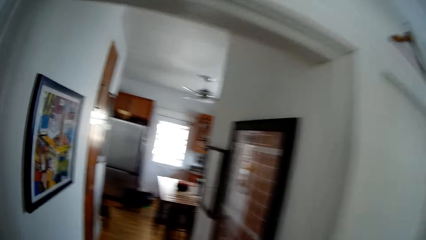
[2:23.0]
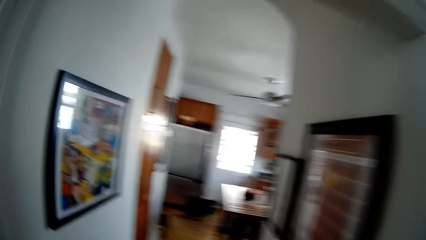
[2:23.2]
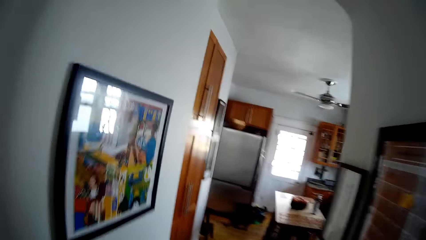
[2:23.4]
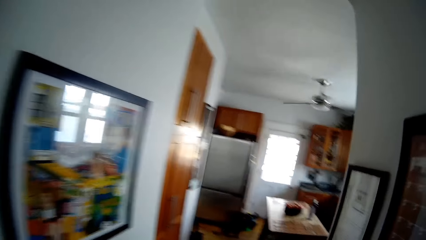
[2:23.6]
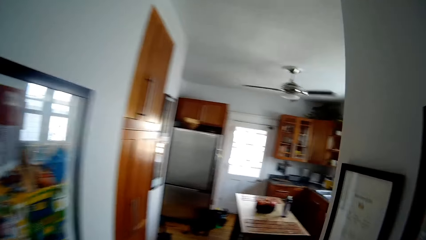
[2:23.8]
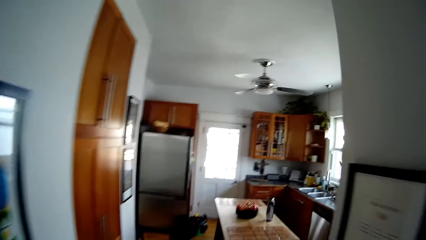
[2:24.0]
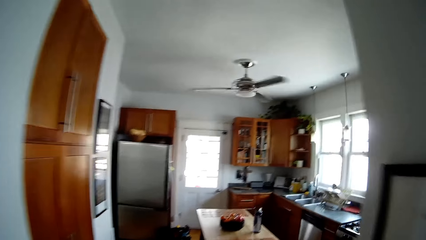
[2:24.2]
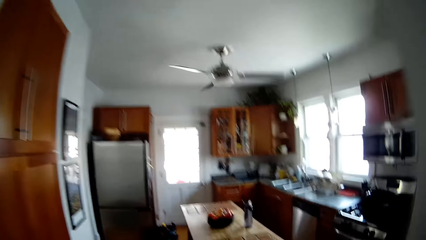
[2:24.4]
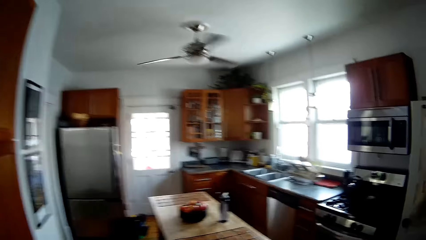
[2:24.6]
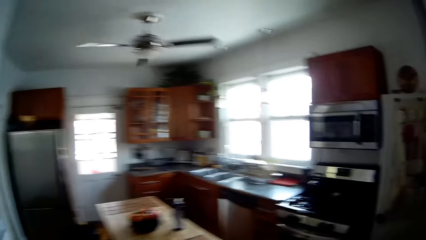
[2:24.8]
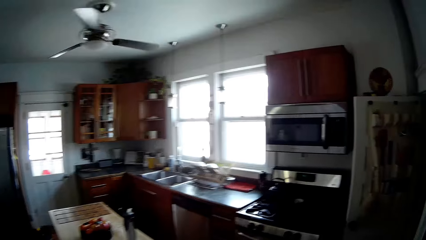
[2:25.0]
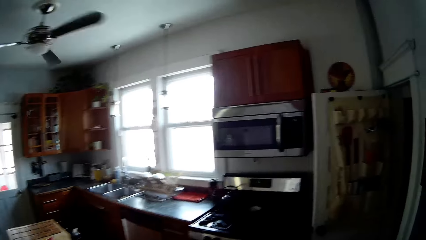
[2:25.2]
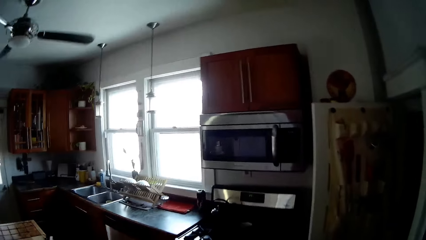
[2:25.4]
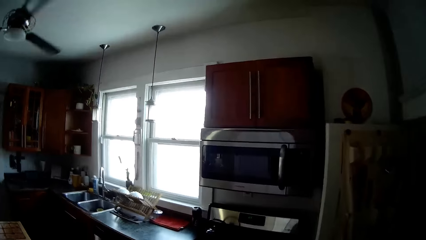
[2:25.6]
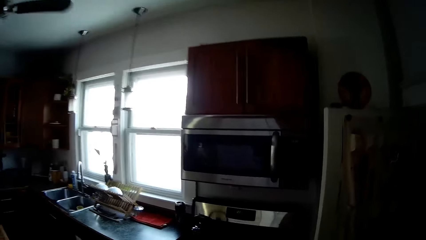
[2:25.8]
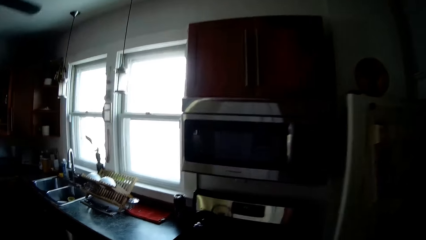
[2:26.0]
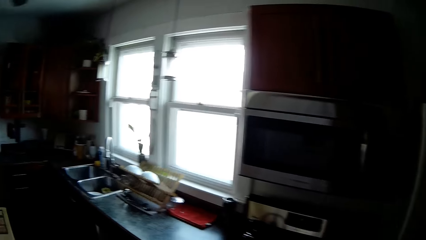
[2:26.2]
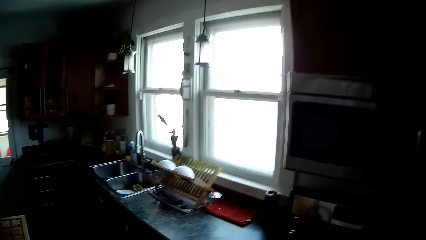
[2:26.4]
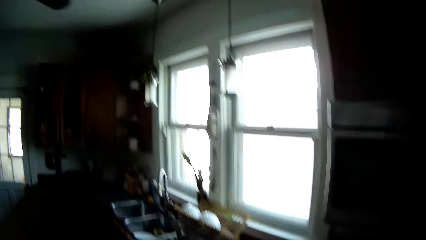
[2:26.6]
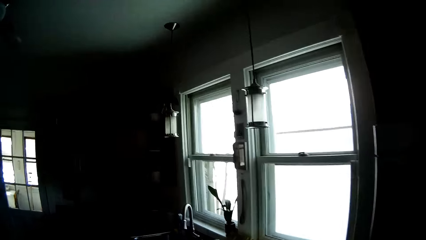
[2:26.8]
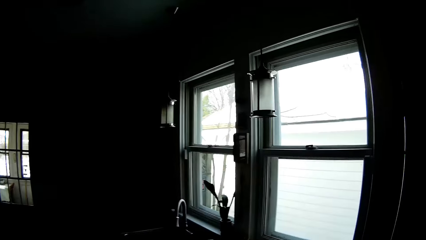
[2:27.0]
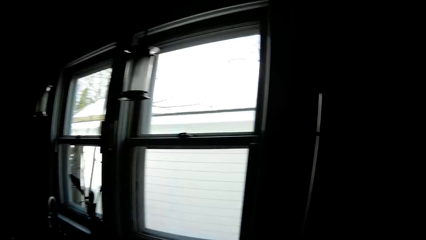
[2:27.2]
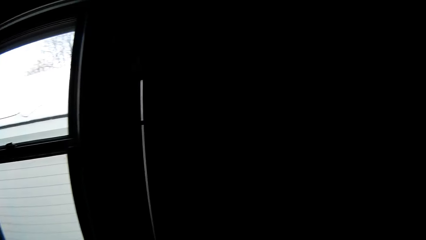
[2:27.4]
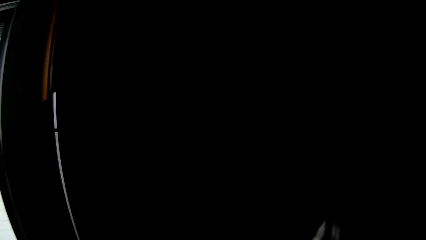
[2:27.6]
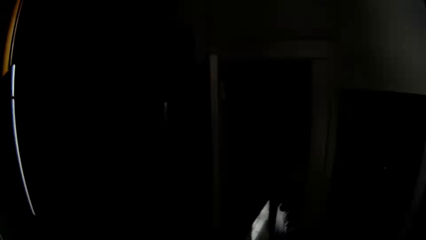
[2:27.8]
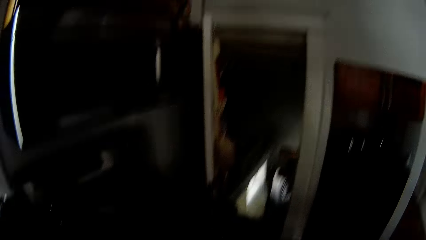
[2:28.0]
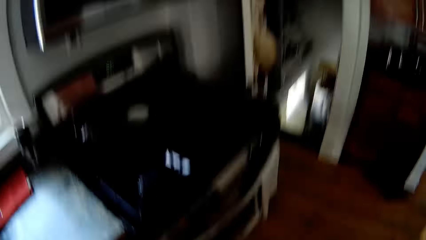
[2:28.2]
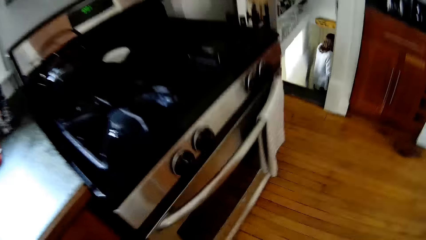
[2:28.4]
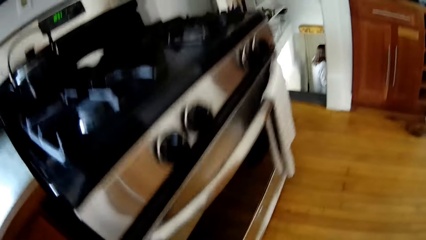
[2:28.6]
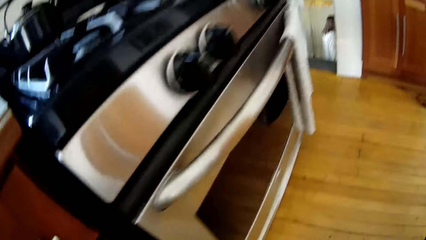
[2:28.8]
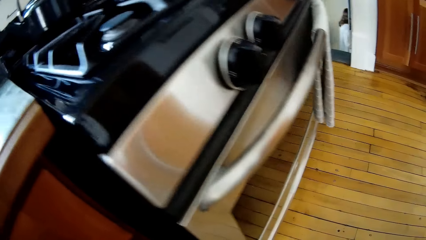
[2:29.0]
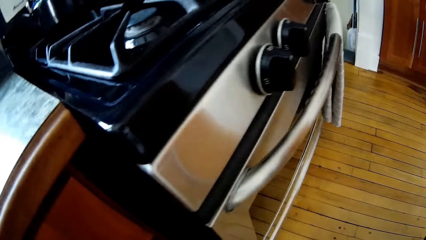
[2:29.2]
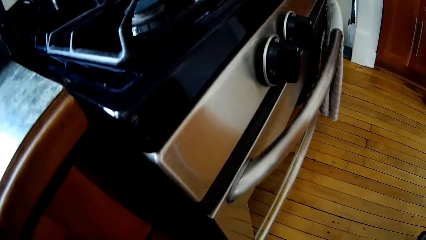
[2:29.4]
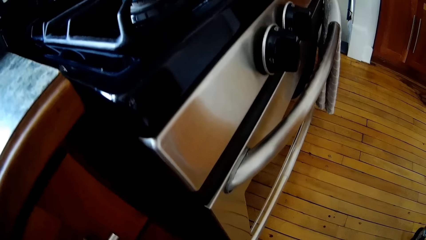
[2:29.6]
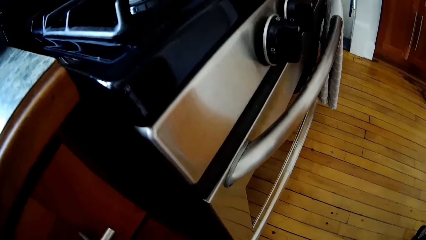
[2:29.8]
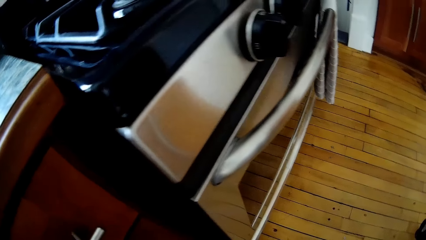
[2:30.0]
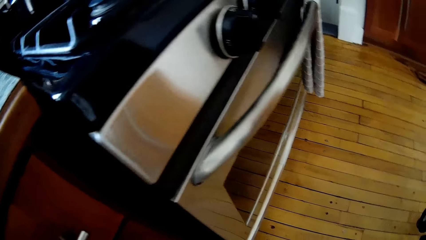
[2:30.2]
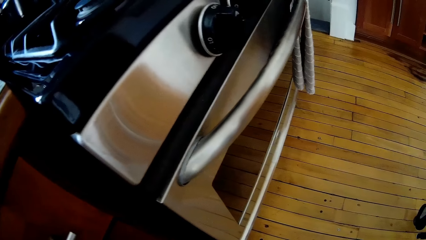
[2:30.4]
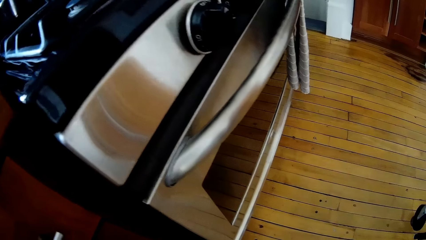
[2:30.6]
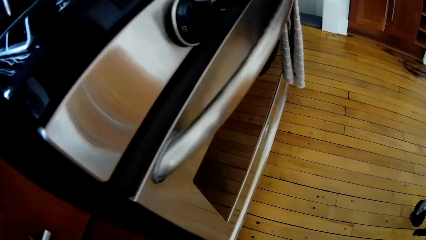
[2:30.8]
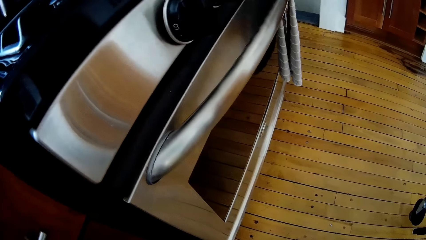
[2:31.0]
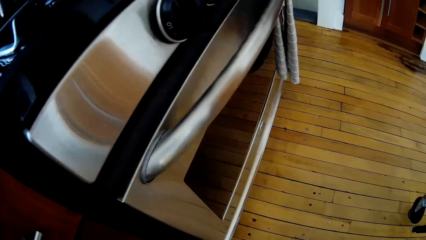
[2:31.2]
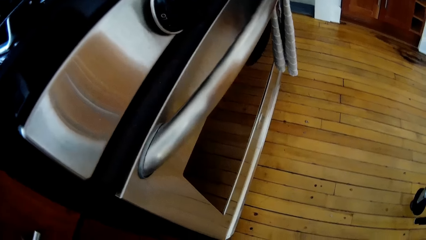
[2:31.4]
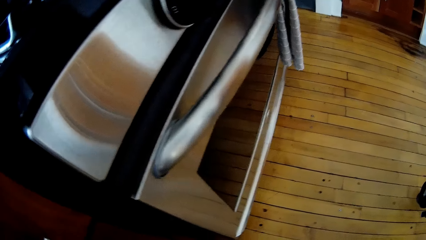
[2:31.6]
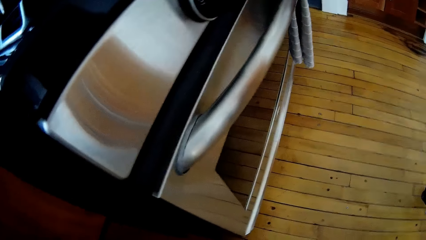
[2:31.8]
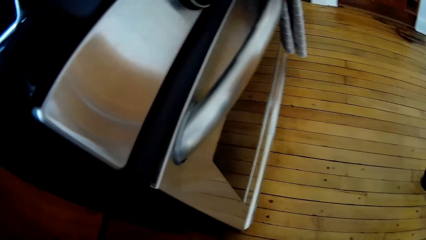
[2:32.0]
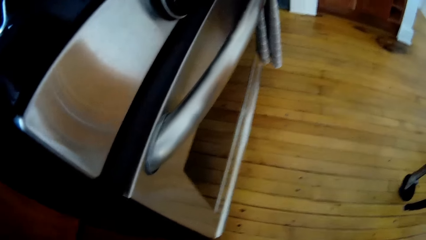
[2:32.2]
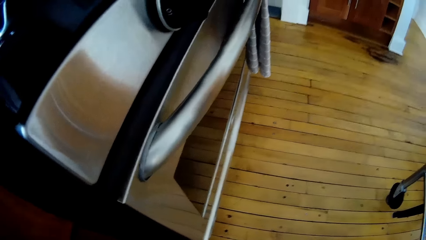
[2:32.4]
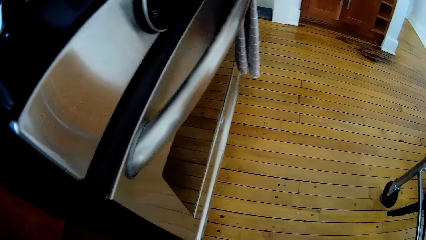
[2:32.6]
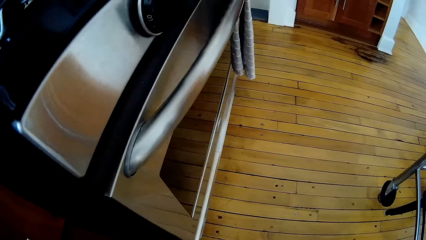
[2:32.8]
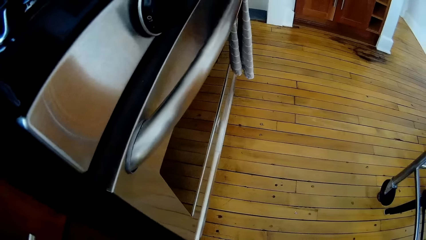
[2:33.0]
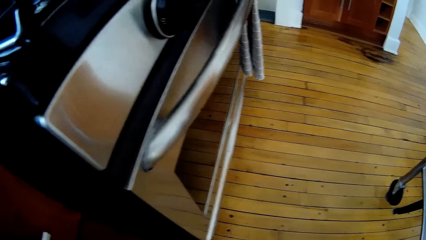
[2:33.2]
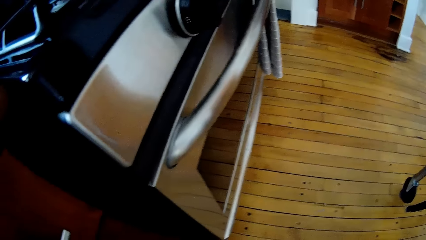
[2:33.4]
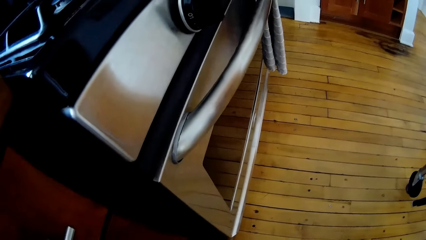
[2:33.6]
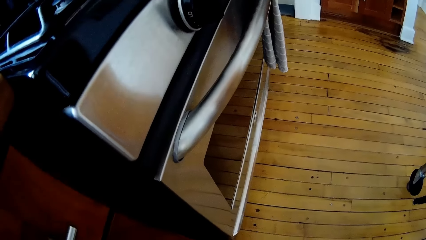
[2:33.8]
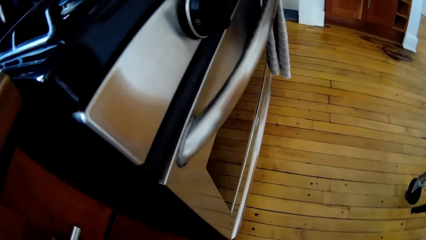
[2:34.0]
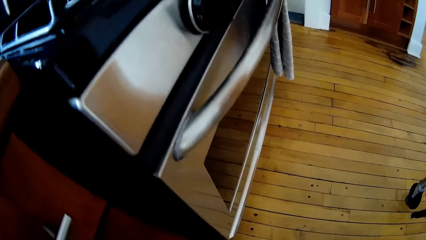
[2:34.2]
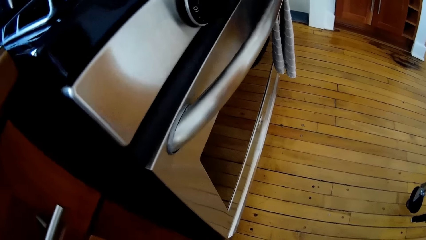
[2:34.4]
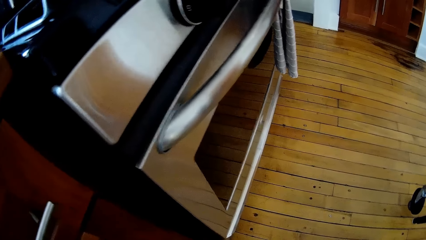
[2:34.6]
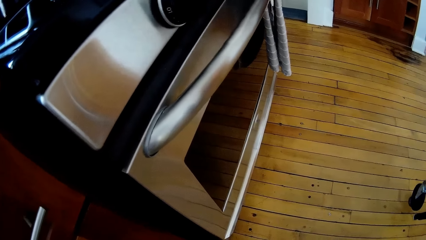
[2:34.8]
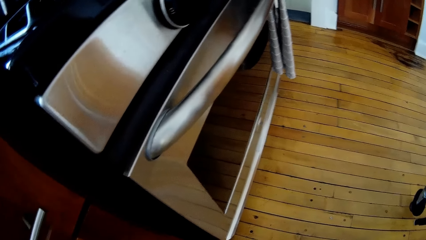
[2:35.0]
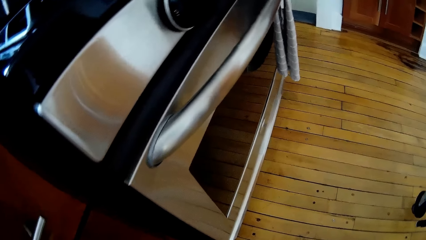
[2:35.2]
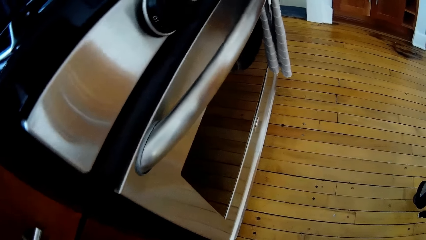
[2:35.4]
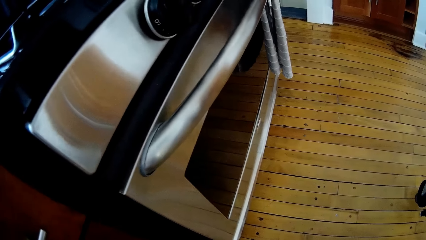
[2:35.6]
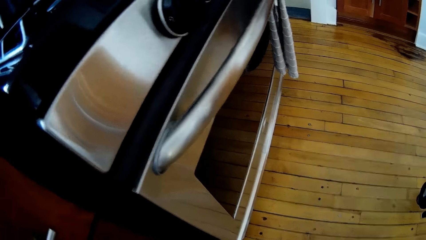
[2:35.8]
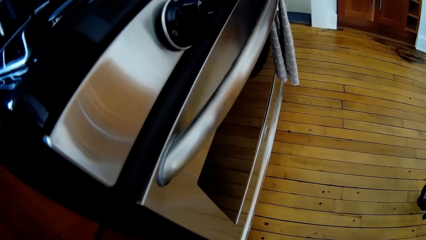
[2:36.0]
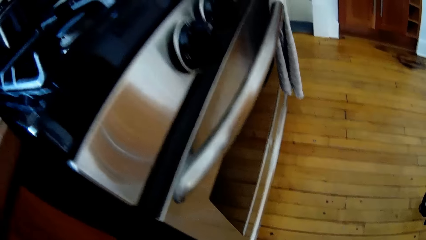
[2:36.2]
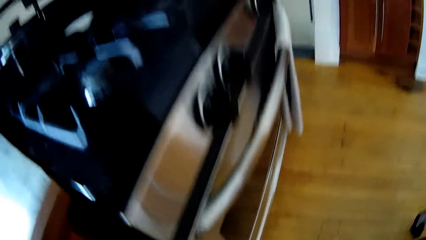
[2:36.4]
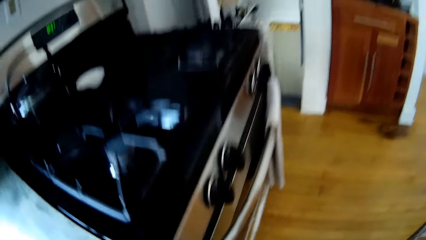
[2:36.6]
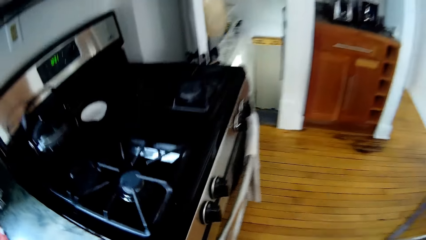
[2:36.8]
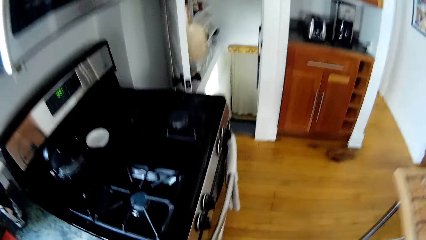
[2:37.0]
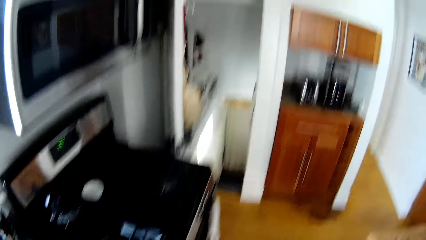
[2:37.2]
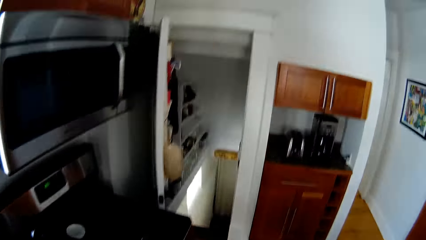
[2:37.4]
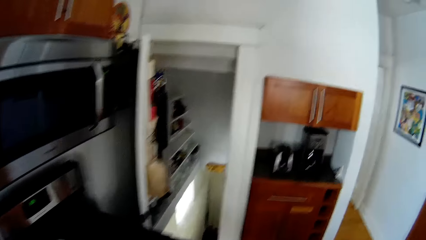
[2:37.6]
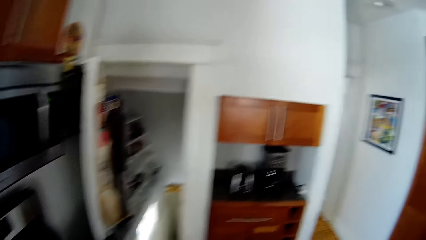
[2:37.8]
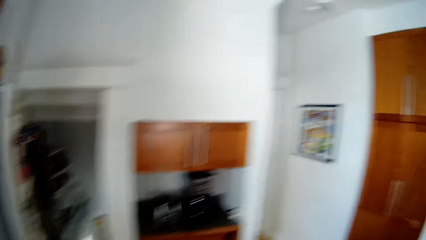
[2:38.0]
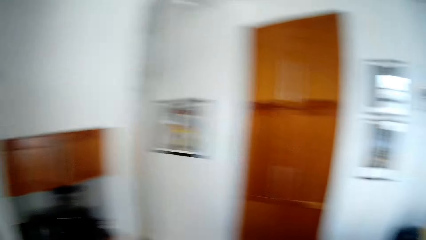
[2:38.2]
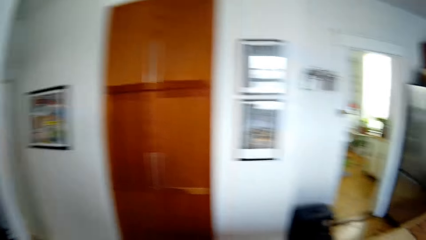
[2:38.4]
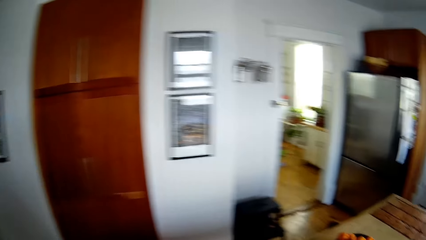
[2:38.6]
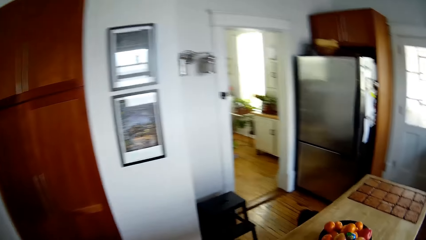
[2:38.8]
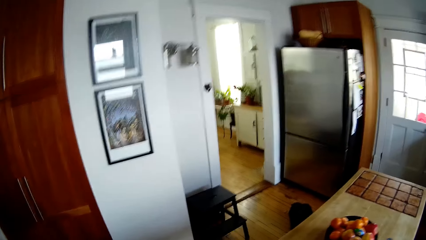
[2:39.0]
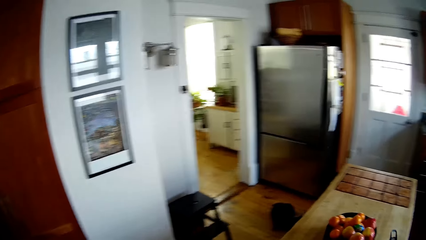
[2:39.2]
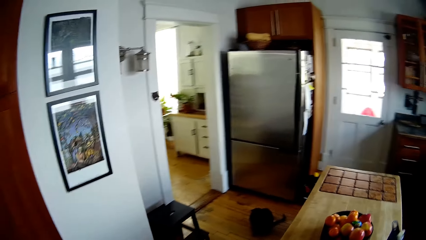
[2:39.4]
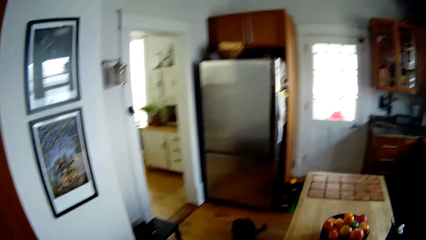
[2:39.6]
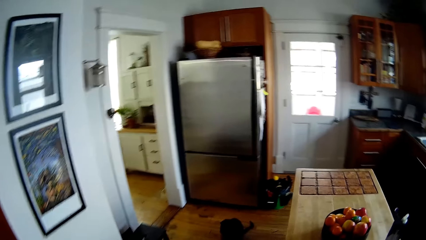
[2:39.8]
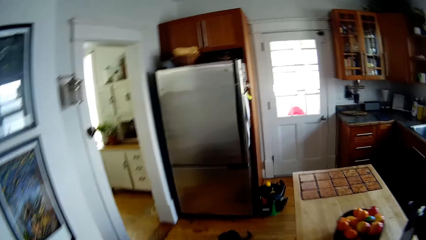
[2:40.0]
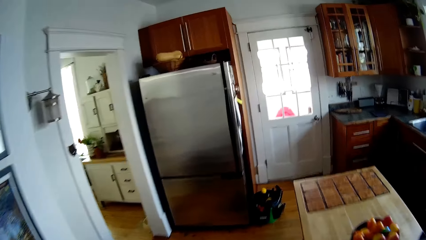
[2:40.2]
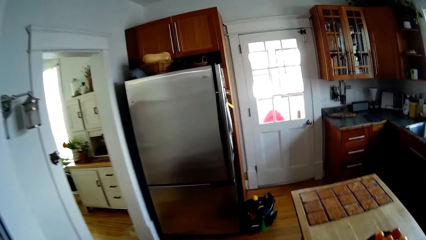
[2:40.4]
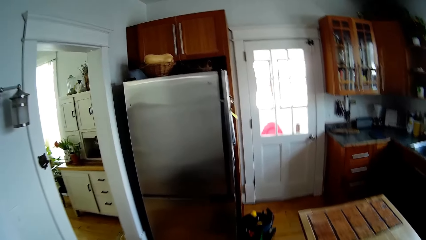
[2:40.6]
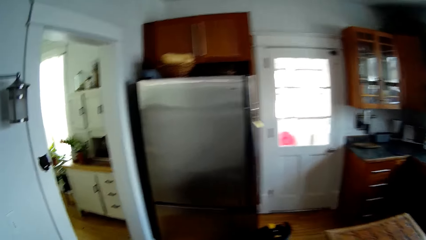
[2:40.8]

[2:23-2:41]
The camera wearer converses with the woman. They stare at the cooker. They walk around the room.
